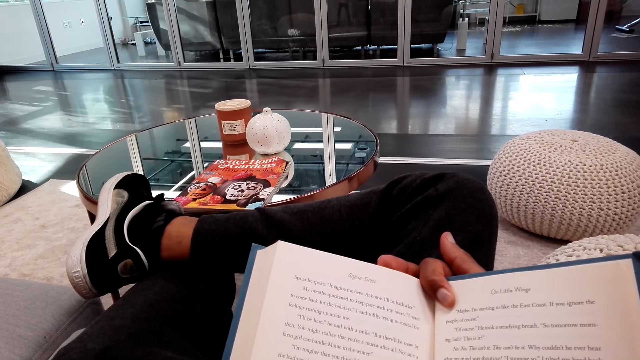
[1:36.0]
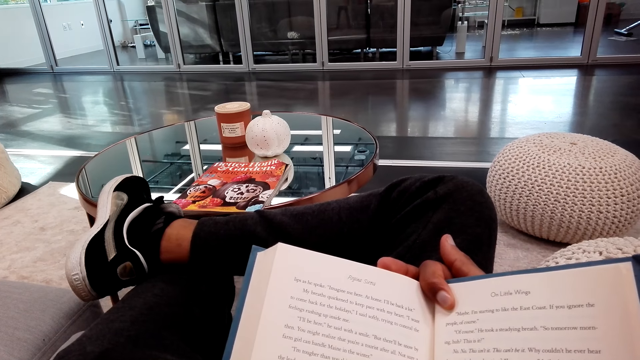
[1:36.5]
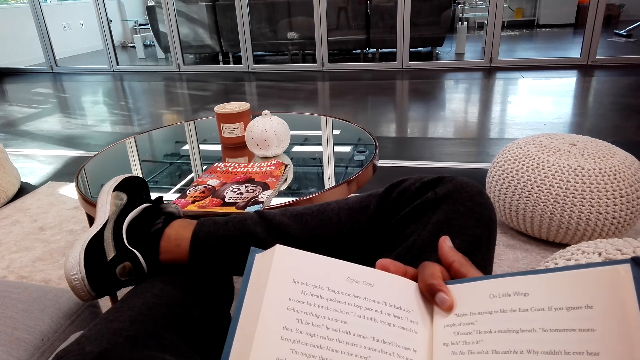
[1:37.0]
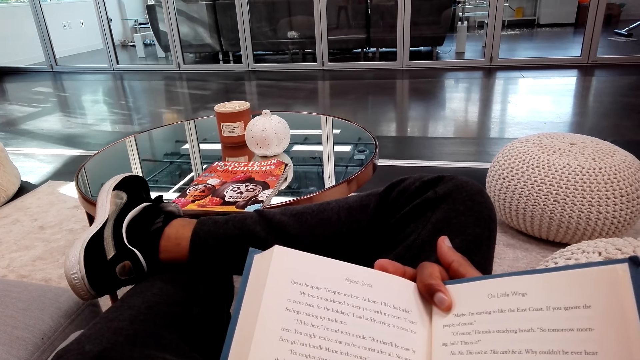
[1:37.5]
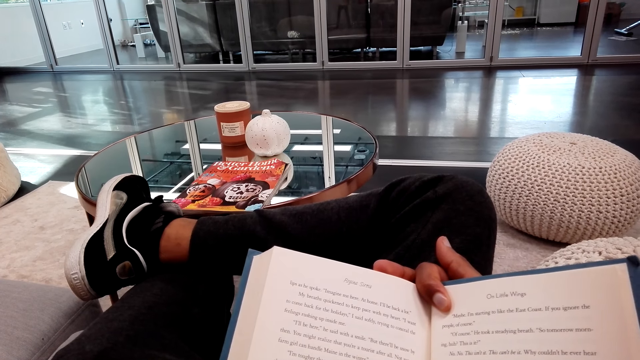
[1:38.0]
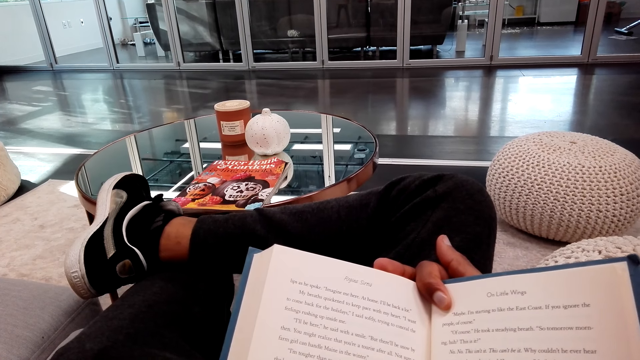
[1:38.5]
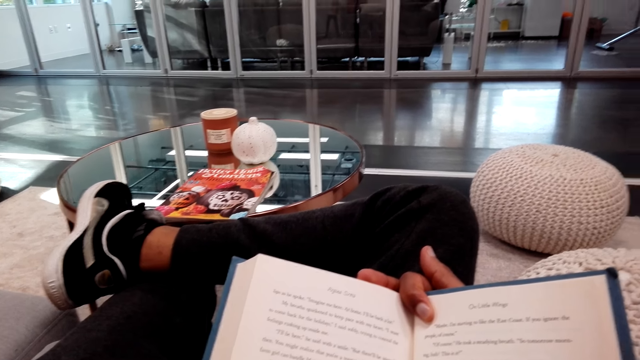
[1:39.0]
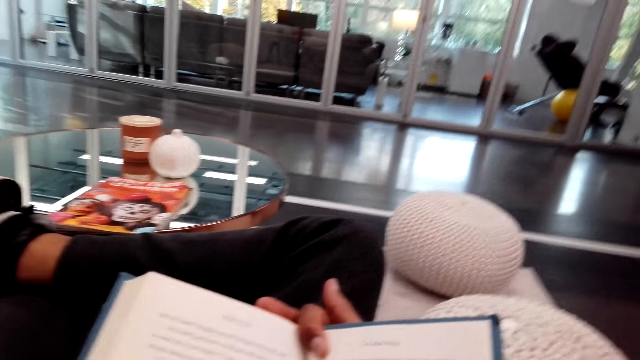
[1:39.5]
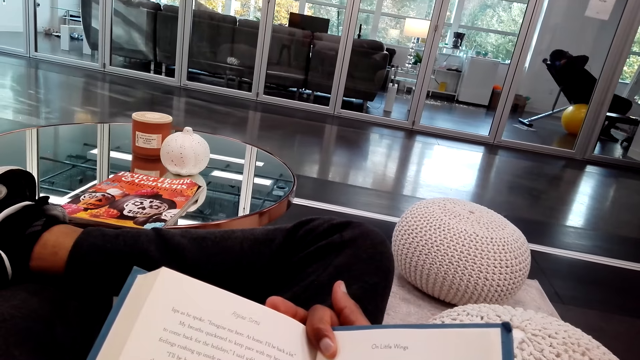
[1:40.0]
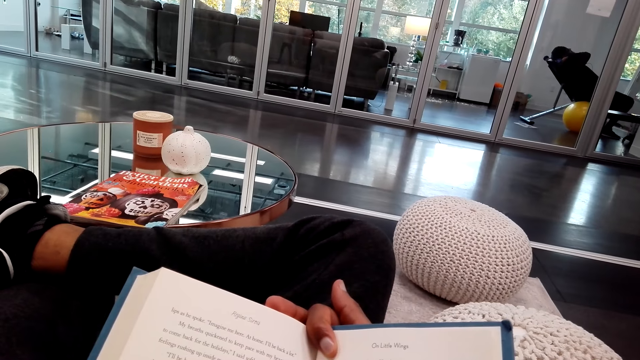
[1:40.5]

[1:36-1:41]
The camera wearer reads the book.

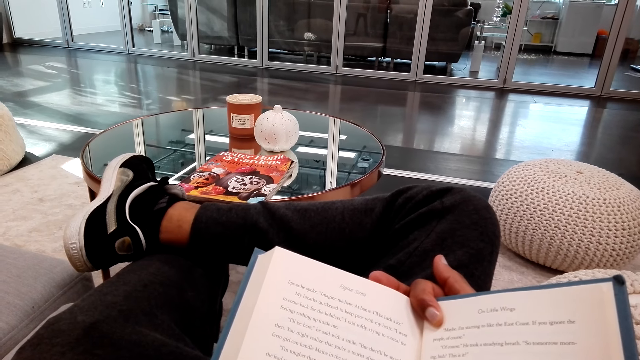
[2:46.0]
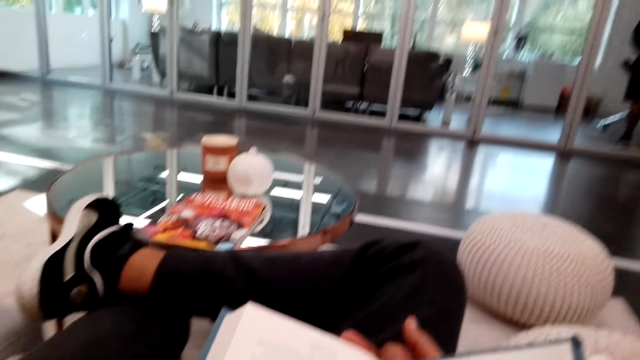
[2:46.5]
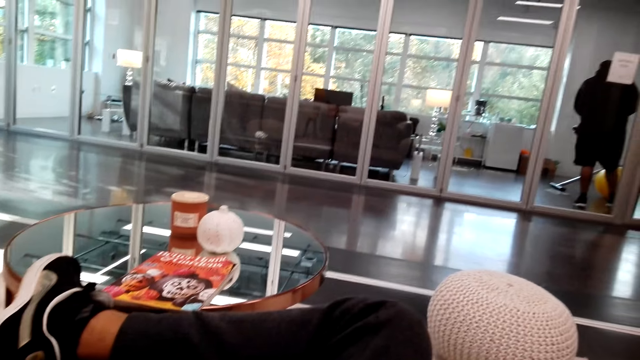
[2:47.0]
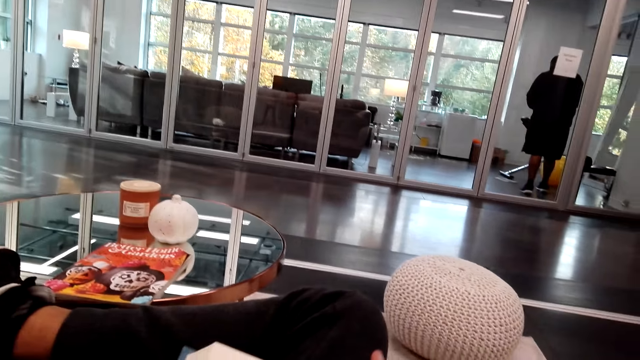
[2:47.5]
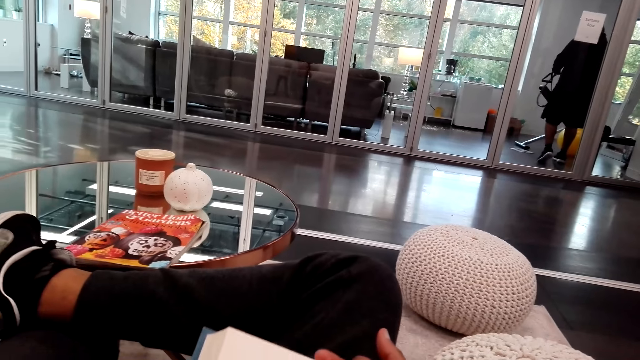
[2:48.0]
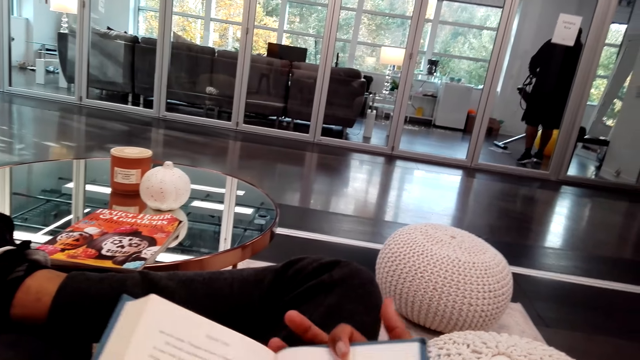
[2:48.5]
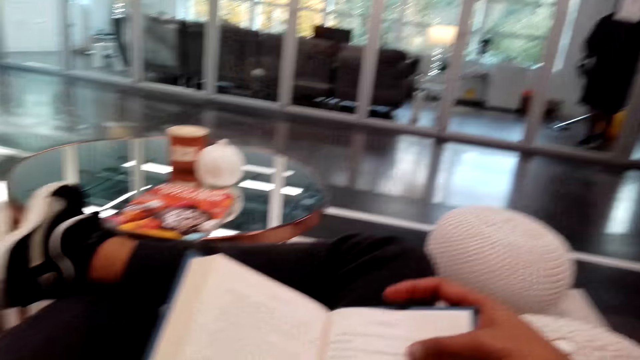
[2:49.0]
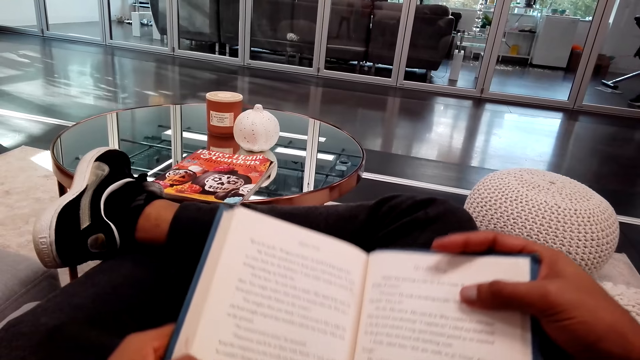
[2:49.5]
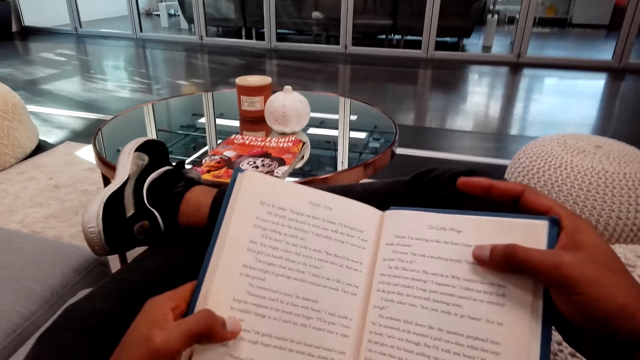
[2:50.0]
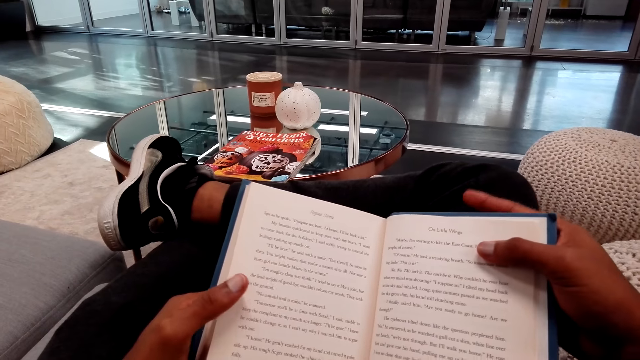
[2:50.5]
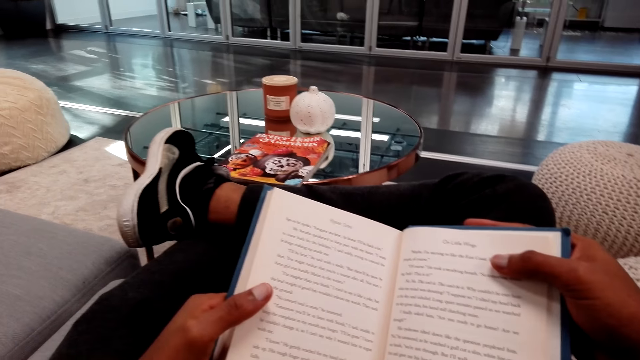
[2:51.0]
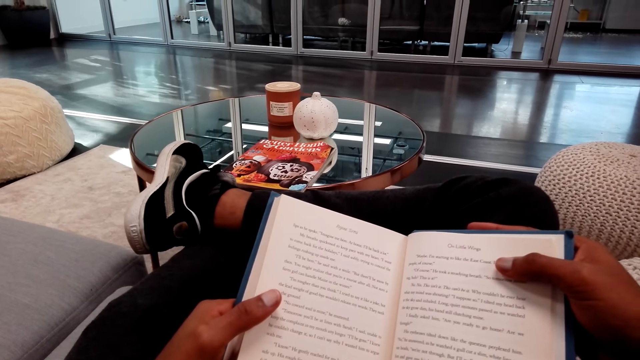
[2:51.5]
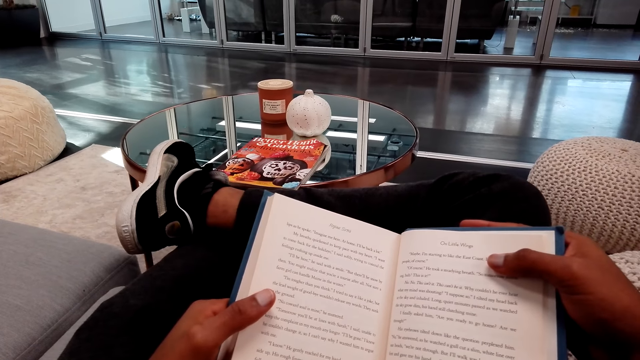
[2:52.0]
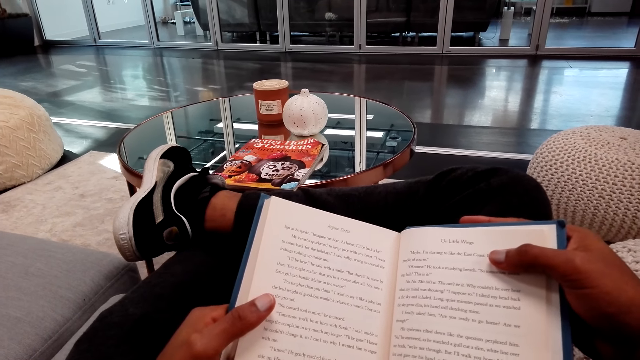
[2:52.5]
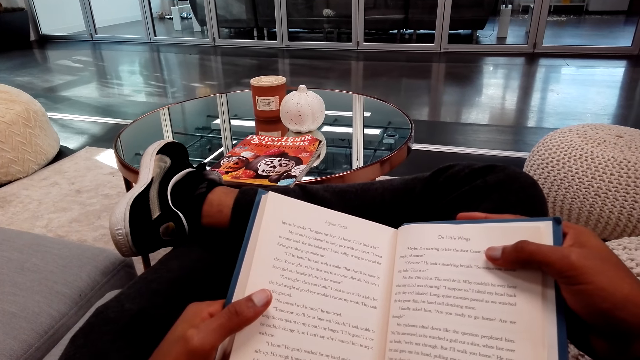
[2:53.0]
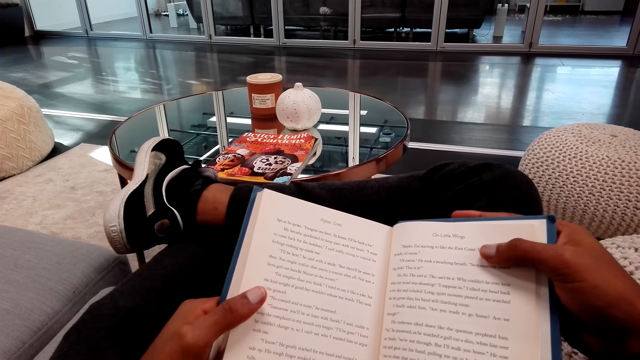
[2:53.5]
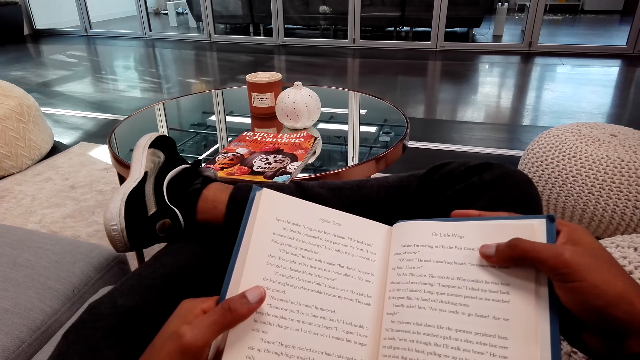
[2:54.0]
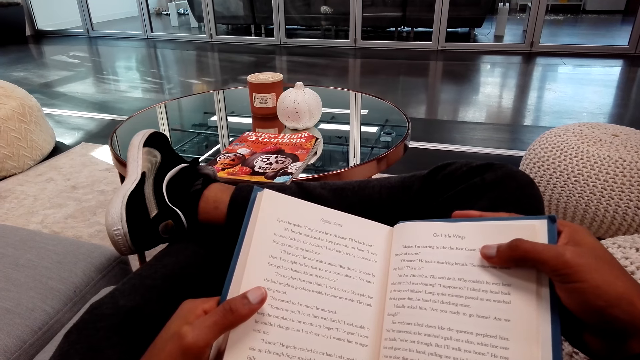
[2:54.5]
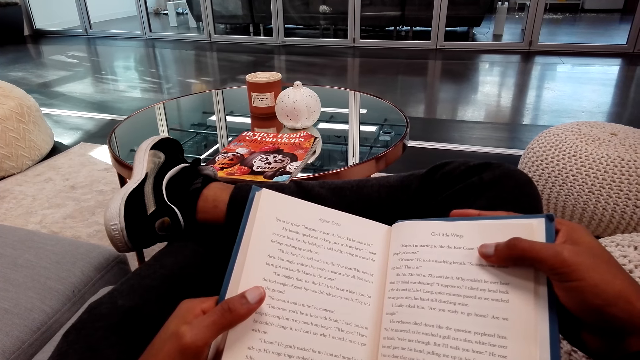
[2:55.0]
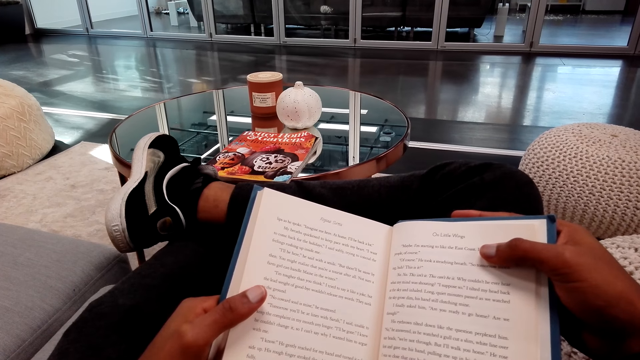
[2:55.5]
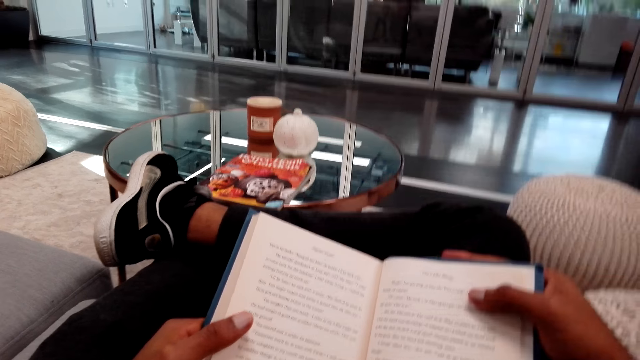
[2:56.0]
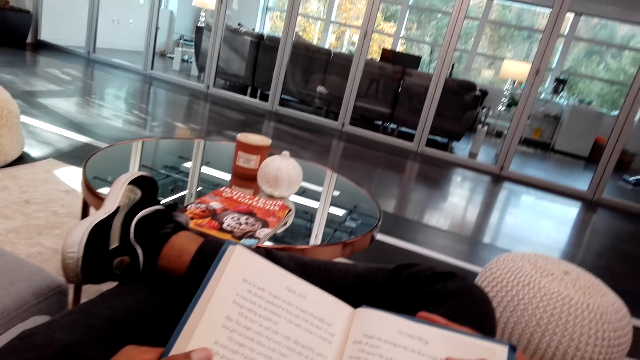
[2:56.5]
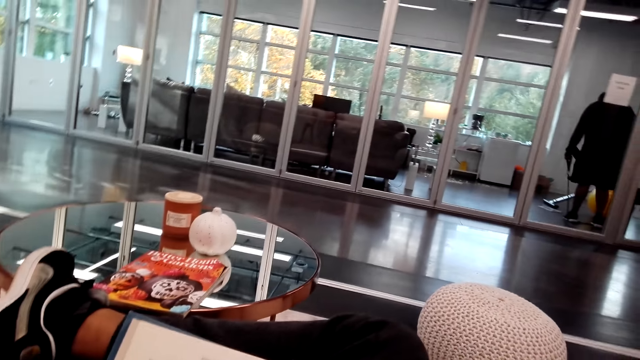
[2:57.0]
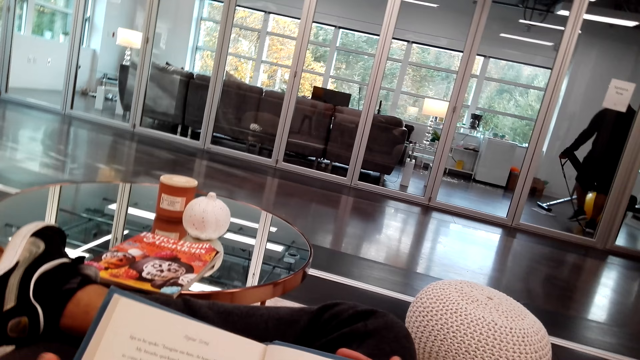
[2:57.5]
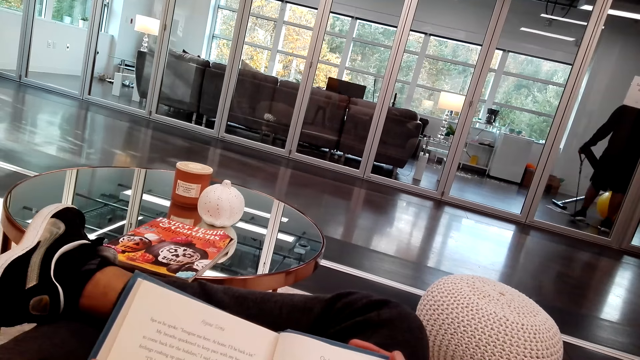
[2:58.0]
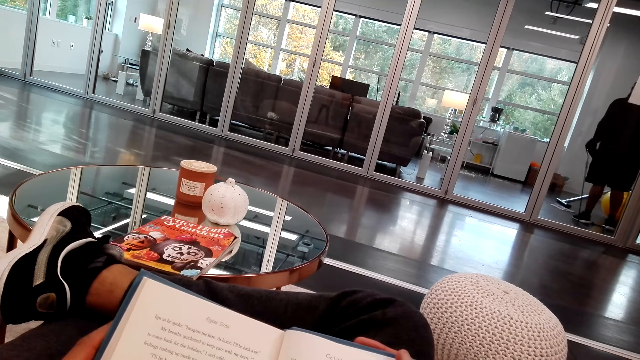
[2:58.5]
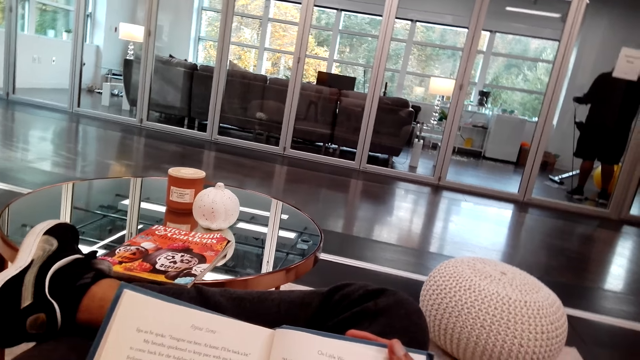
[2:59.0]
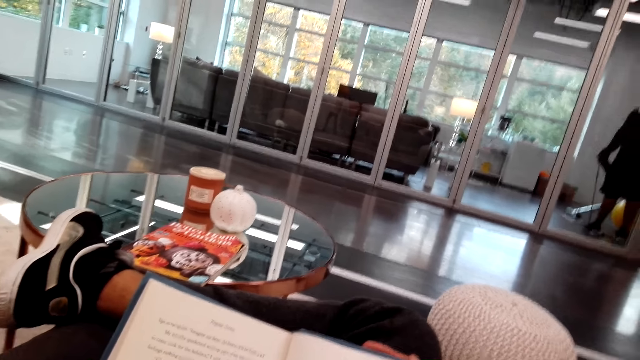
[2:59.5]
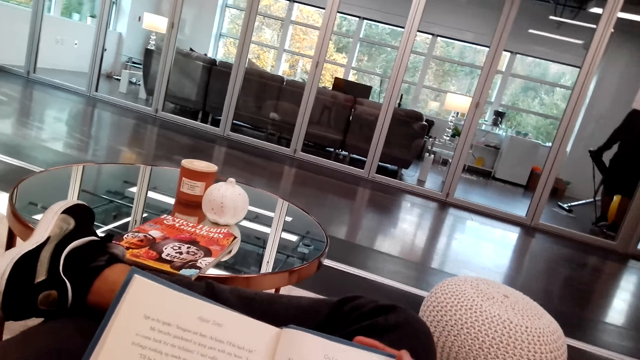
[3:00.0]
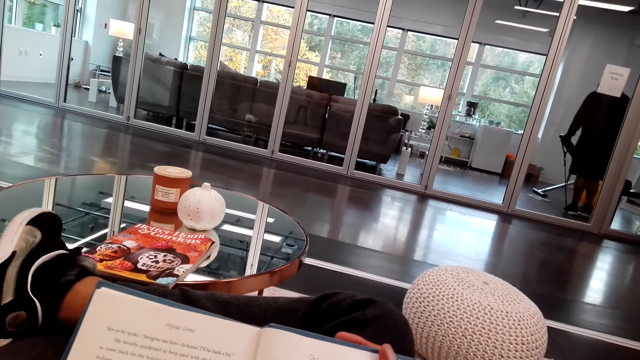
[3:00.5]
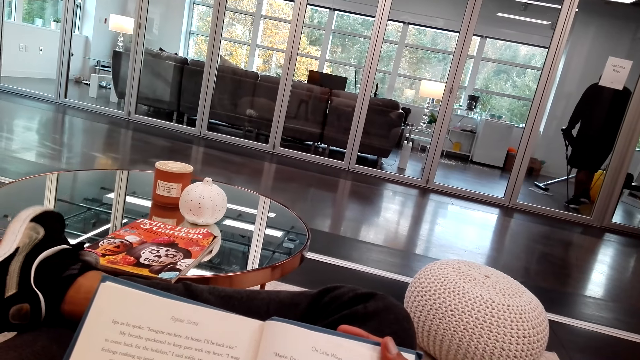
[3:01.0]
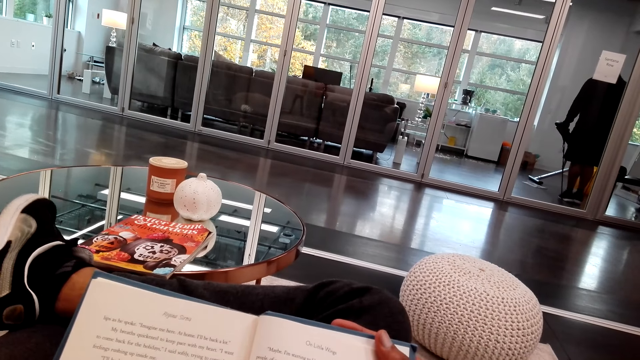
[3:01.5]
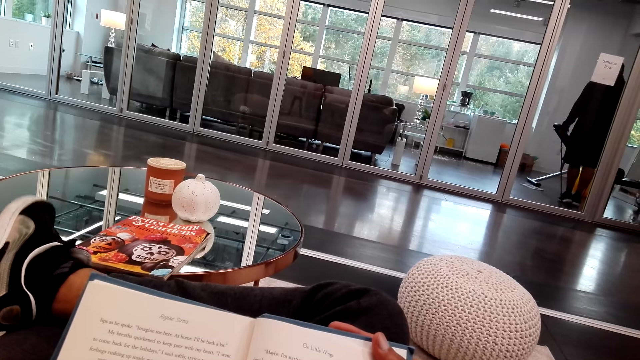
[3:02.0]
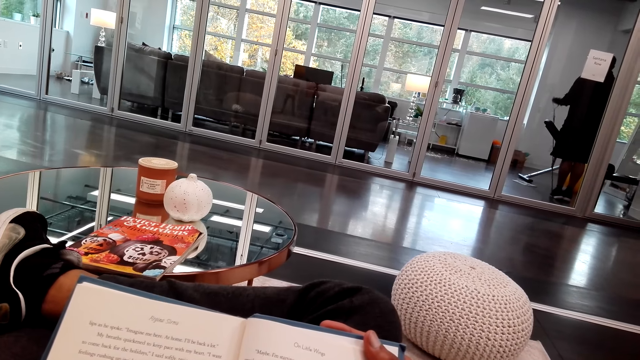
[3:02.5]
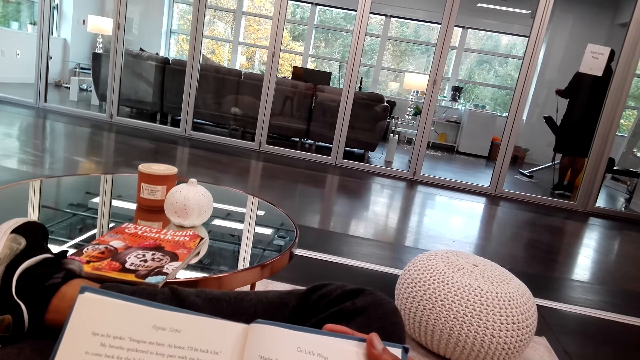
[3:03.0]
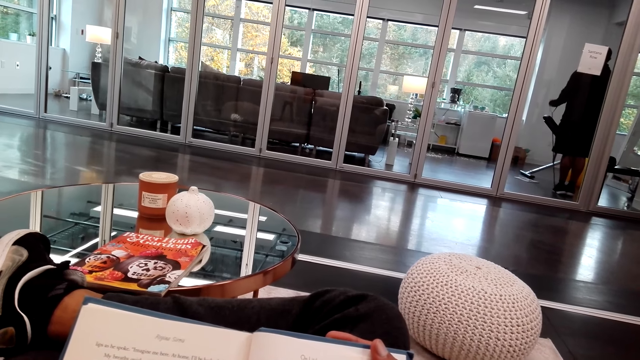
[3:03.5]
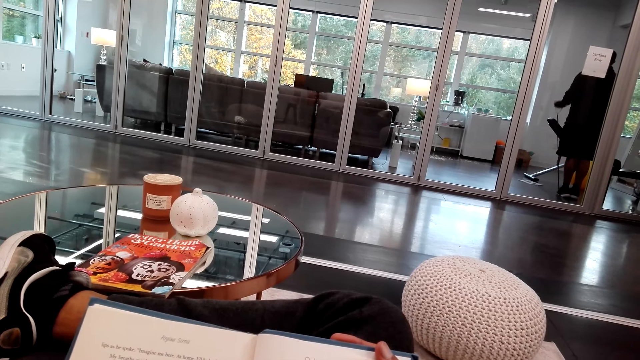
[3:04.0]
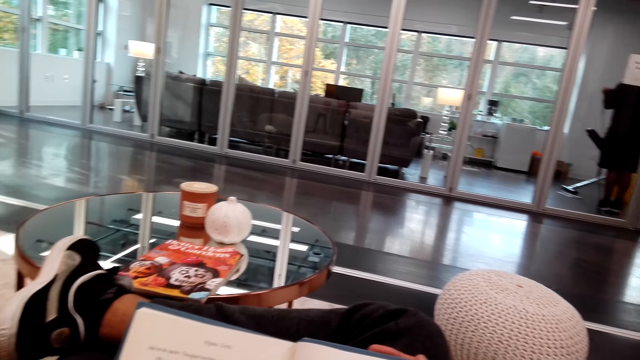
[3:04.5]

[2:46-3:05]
The camera wearer looks around the room. He holds the book, reads the book, and moves his legs. He watches the background. He raises the hand up. He moves his legs.
